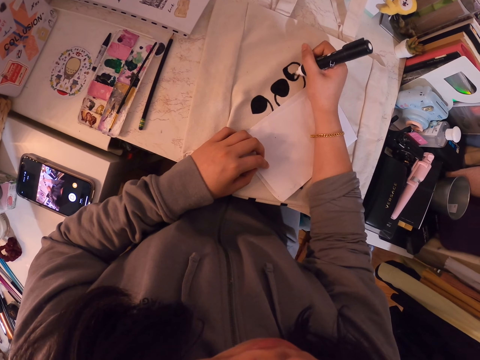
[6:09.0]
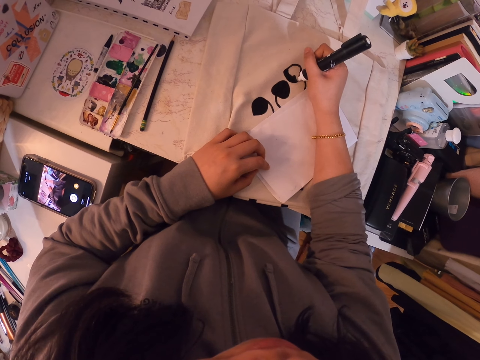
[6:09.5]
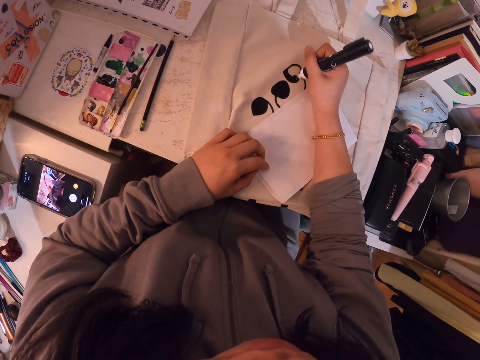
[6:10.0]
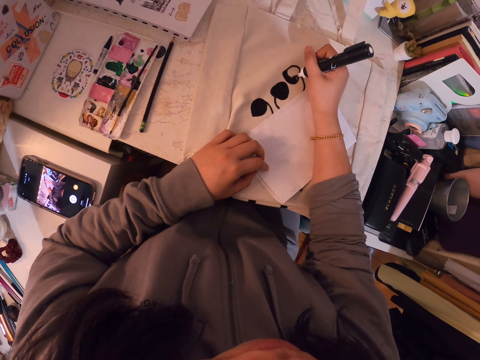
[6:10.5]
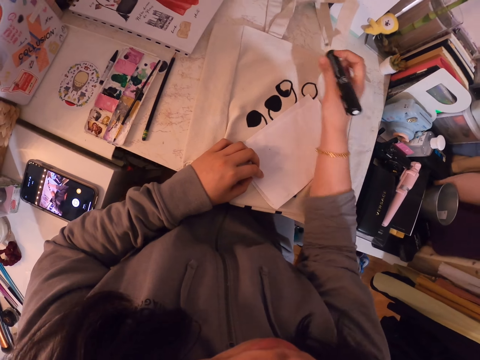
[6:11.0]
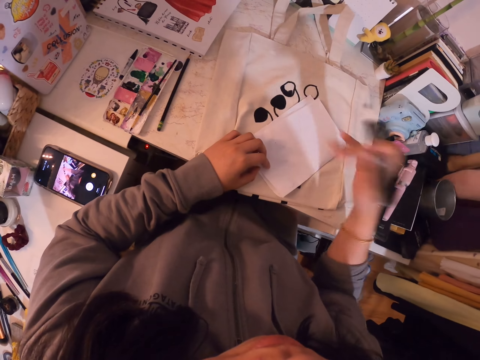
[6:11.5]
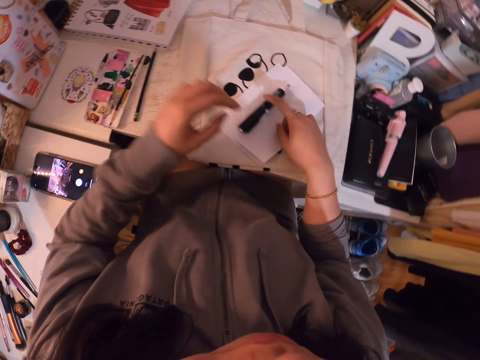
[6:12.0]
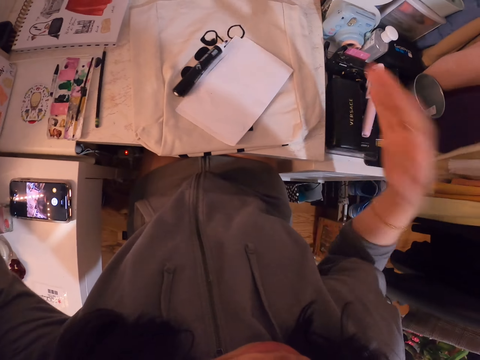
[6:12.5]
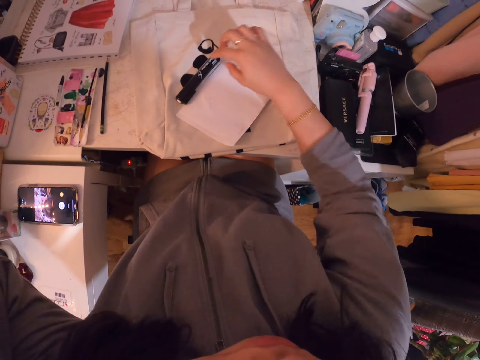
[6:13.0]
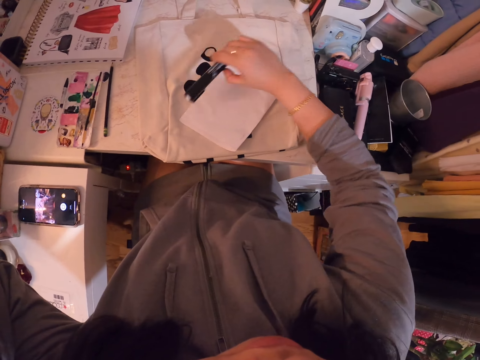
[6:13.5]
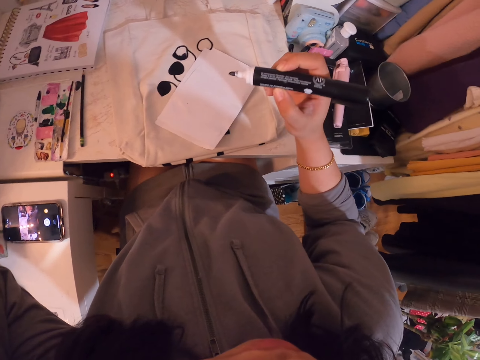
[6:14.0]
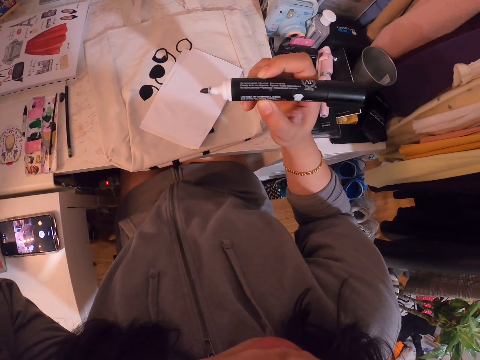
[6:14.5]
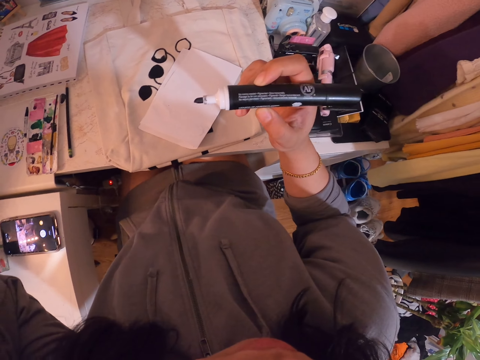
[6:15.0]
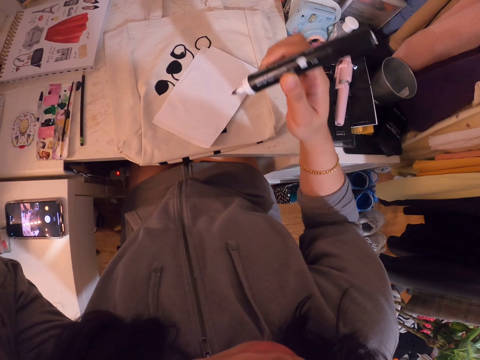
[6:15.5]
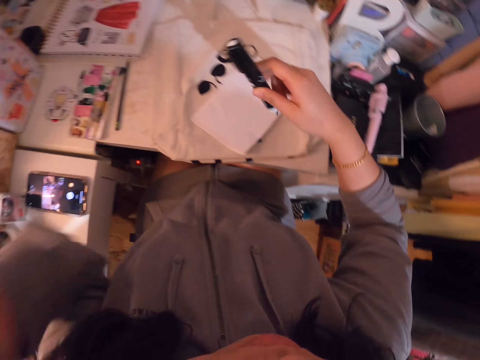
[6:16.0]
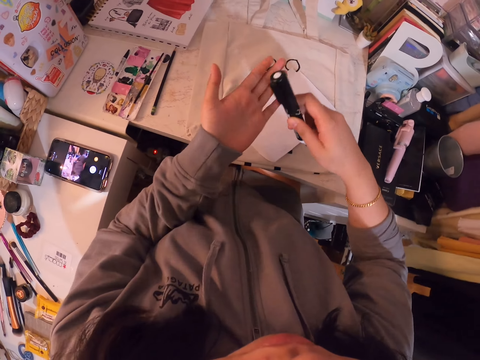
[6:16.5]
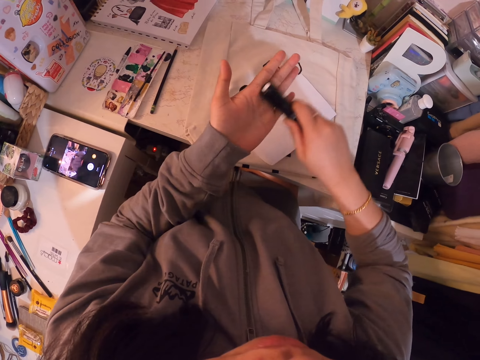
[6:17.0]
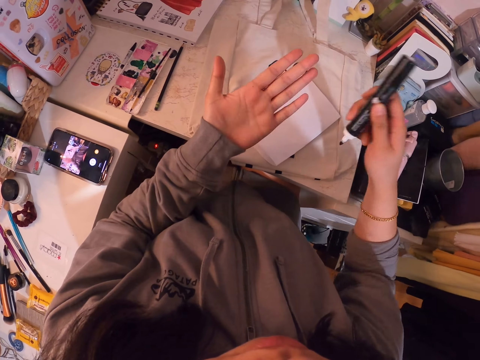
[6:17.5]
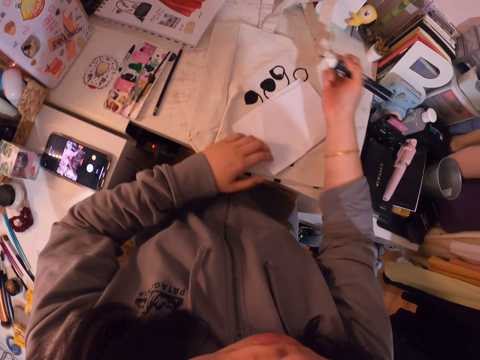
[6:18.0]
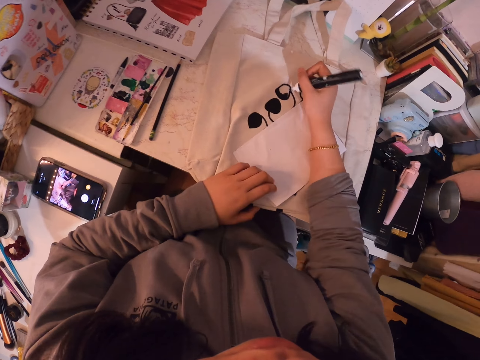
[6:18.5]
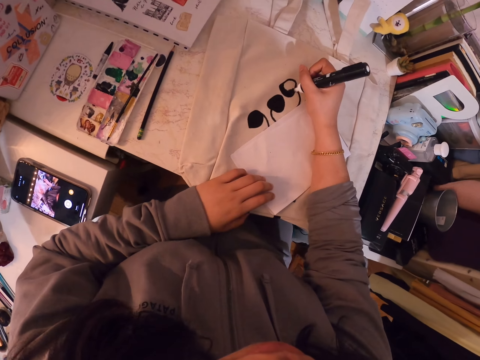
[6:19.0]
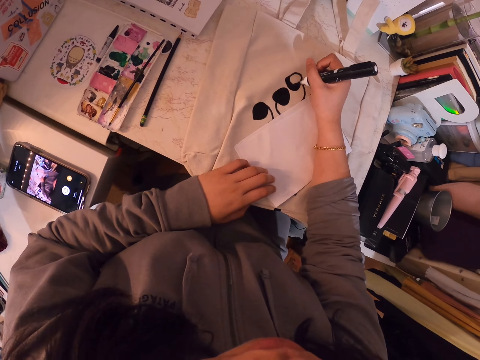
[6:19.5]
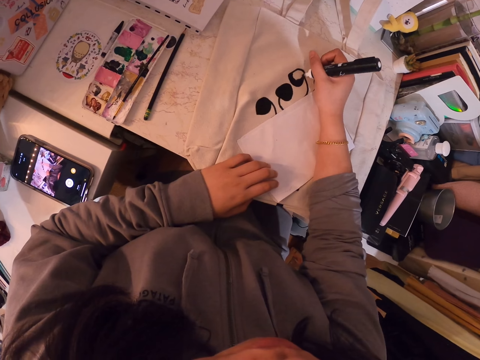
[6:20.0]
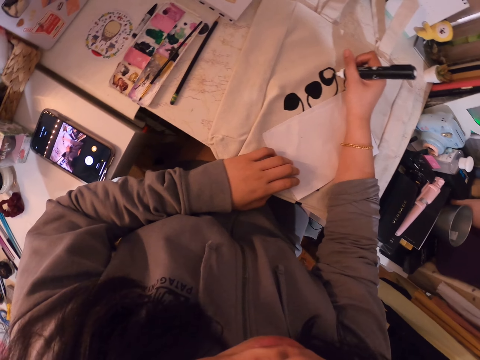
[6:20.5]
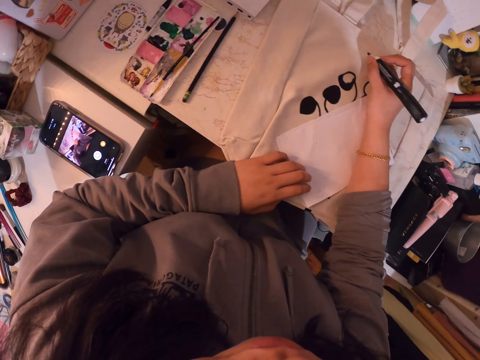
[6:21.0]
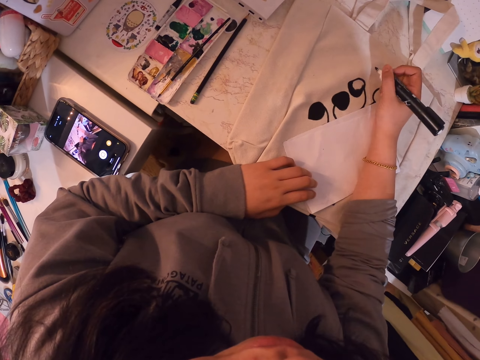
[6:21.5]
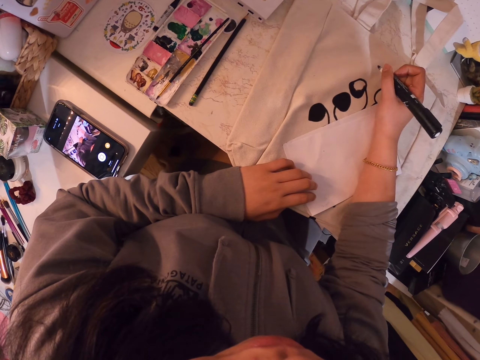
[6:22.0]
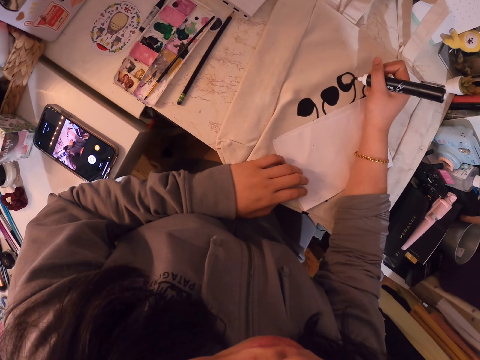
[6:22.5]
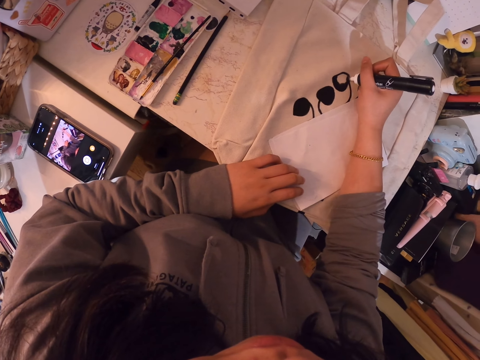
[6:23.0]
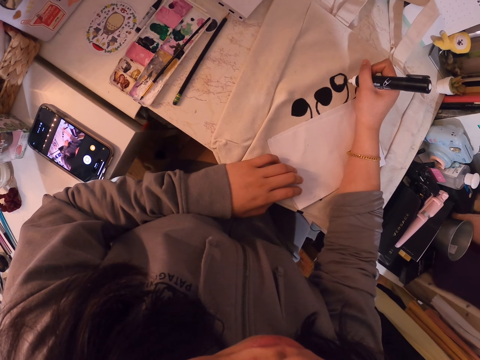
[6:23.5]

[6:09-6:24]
The camera wearer stops to draw. He puts down the marker pen. He shakes his hand. He picks up the marker pen. He rubs the marker pen on his hand. He colors the drawing.

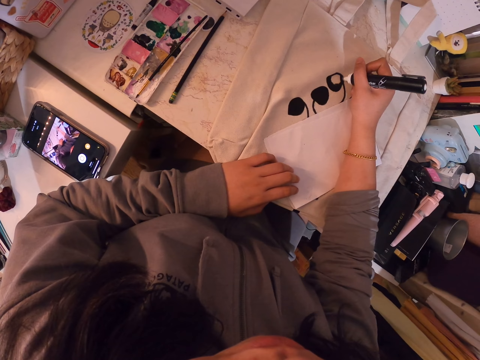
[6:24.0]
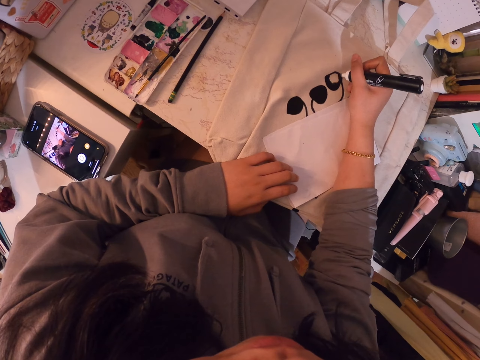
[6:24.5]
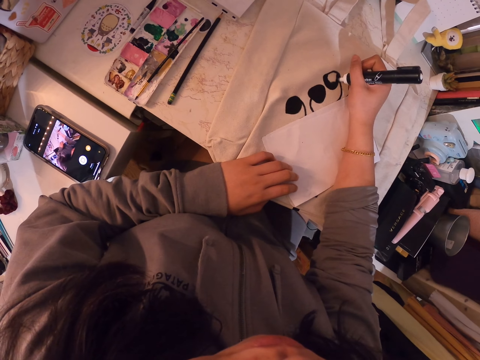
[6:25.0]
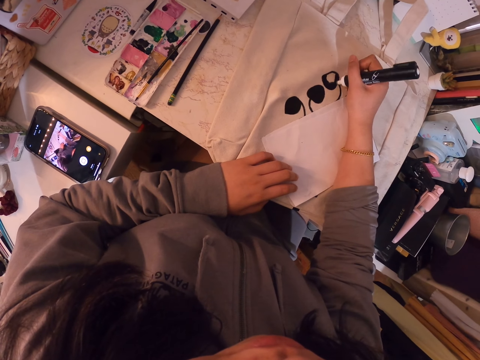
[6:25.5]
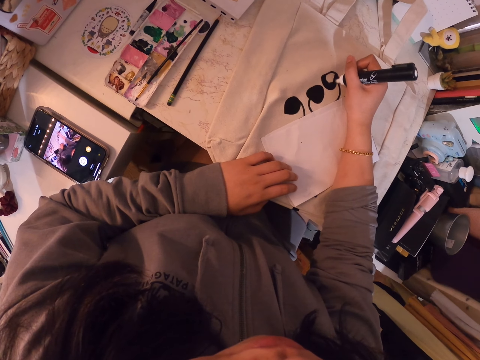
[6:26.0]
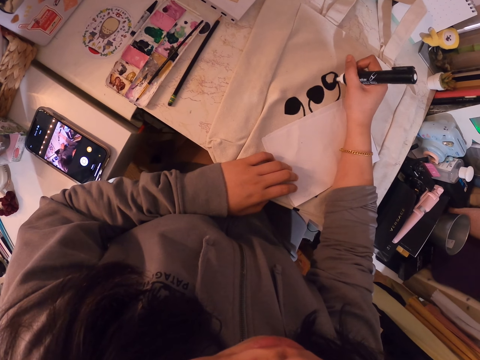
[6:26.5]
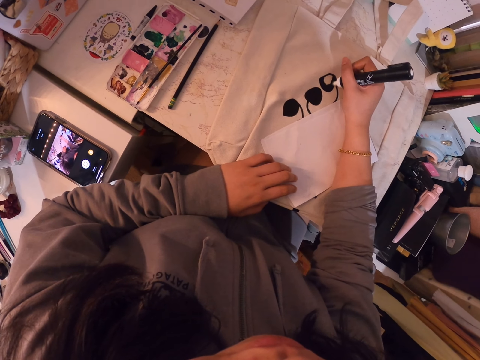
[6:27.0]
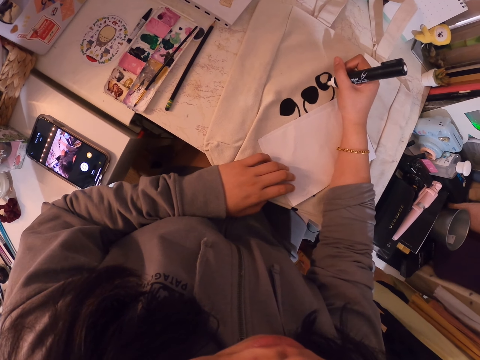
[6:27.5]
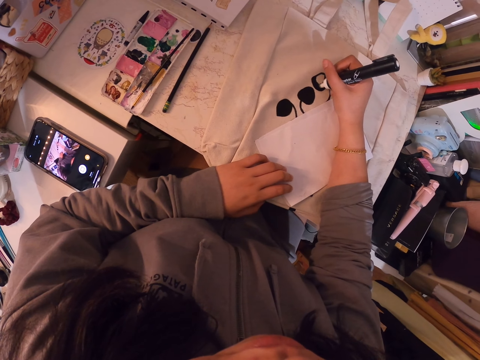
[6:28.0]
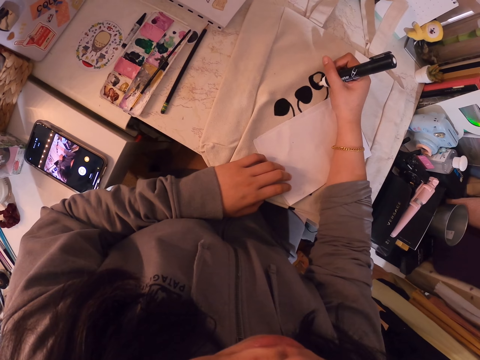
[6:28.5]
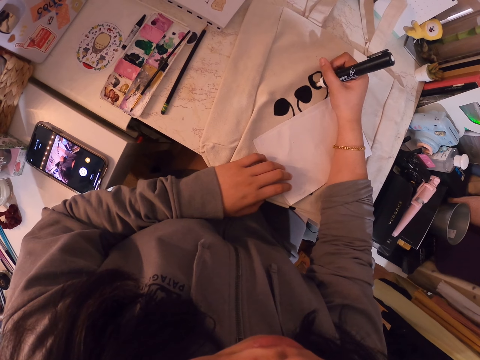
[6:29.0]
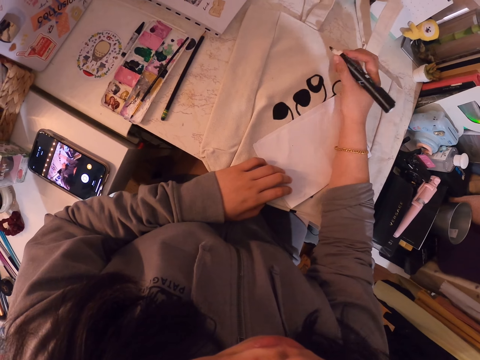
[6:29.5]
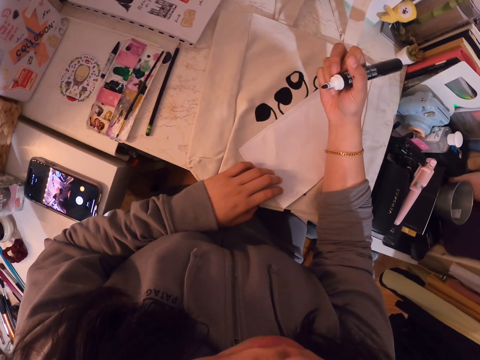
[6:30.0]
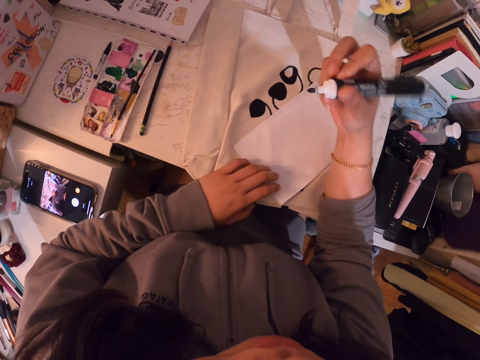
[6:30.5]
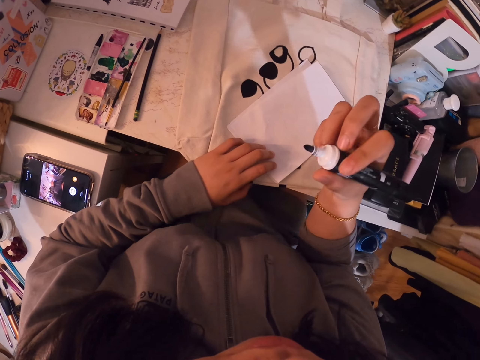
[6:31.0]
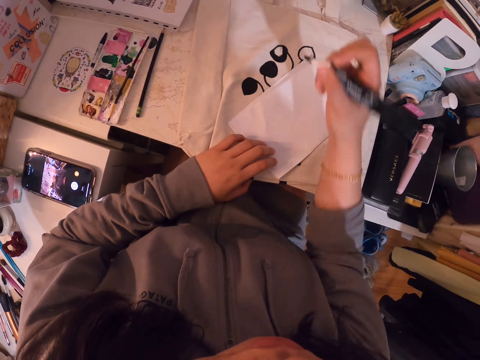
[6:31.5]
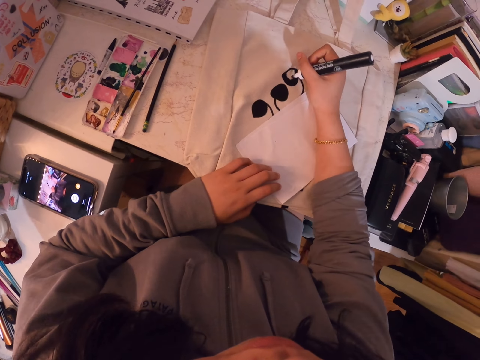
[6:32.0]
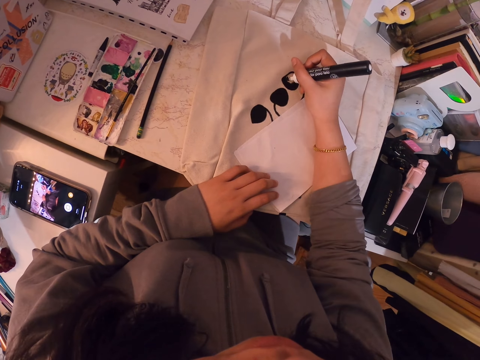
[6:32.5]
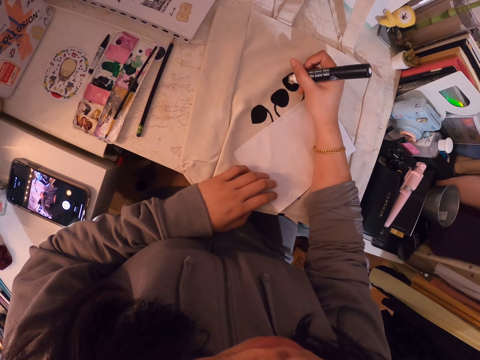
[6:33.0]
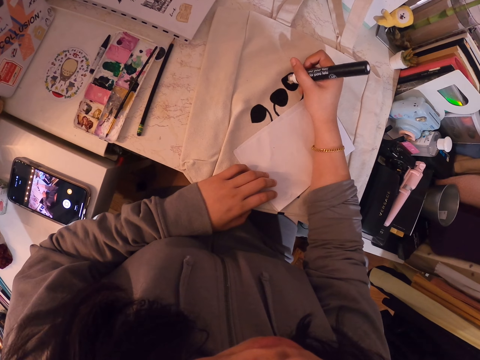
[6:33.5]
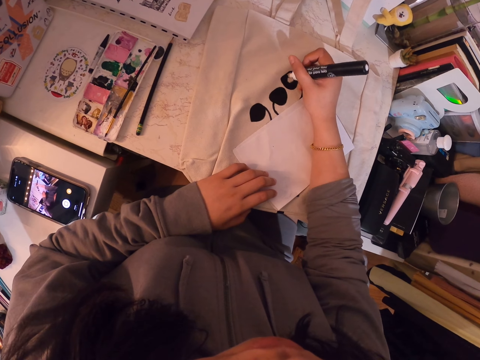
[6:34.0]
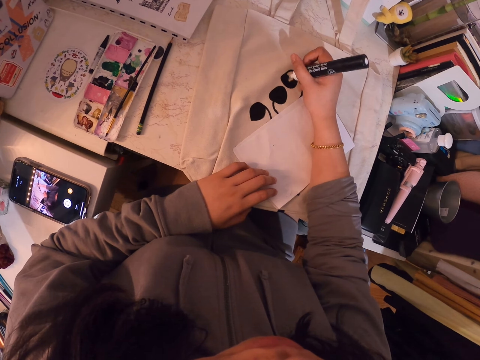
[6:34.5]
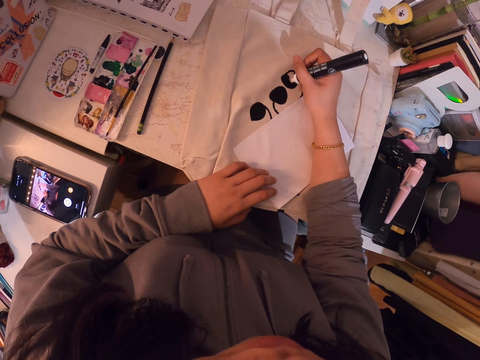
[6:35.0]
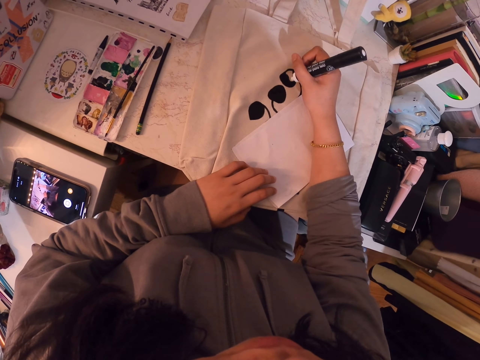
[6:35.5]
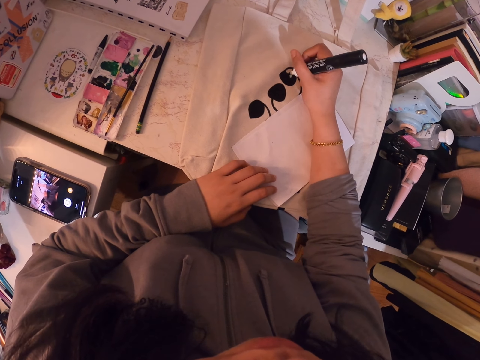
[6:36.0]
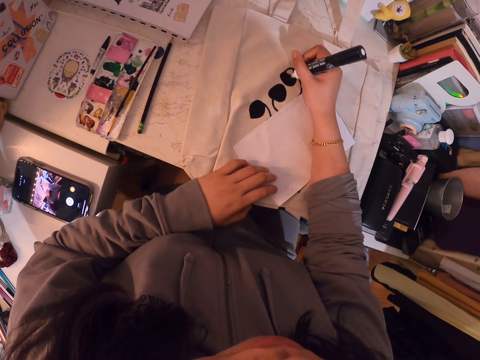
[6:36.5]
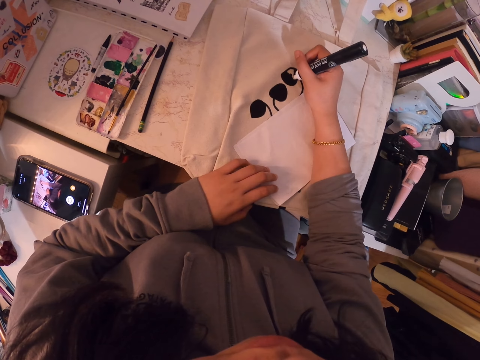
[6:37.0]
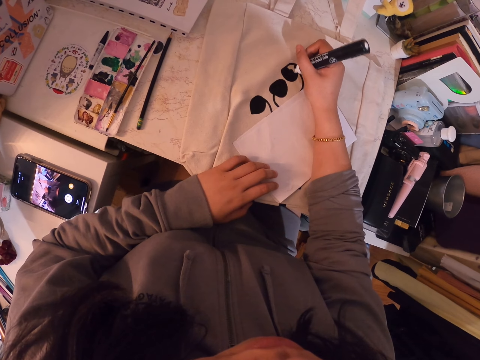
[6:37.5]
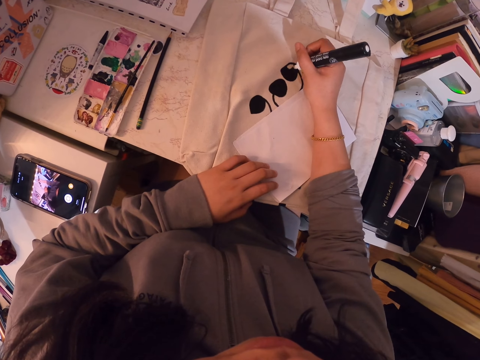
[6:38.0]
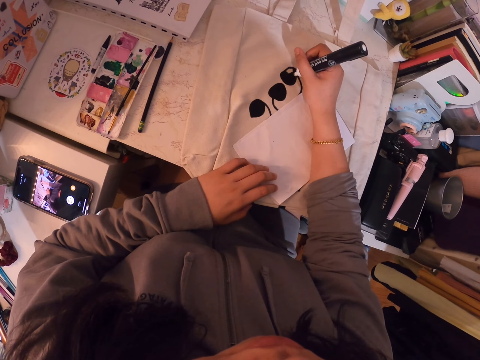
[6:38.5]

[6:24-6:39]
The camera wearer looks at the pen. They draw.
